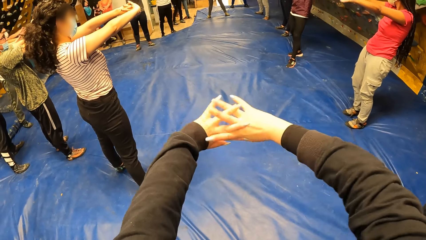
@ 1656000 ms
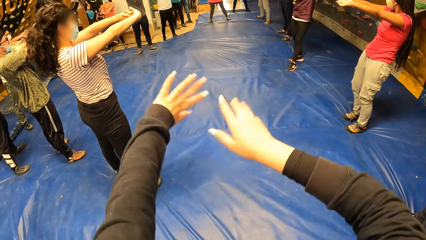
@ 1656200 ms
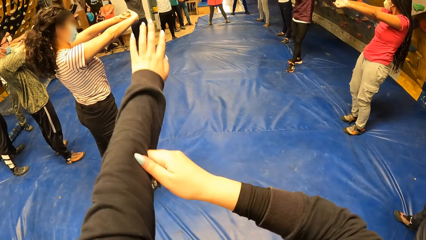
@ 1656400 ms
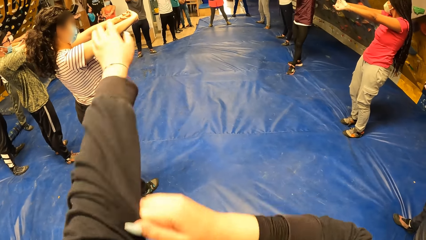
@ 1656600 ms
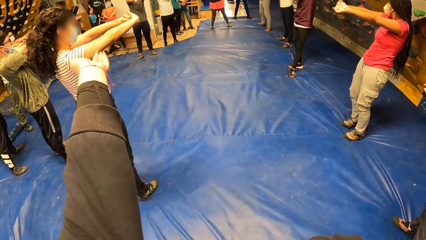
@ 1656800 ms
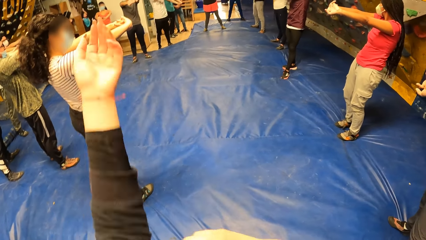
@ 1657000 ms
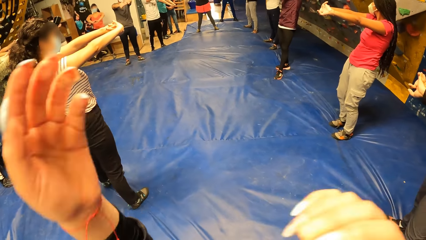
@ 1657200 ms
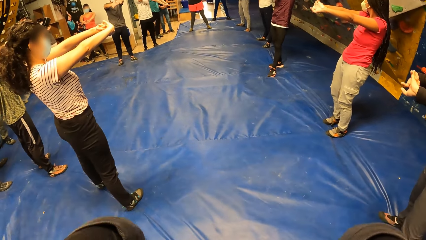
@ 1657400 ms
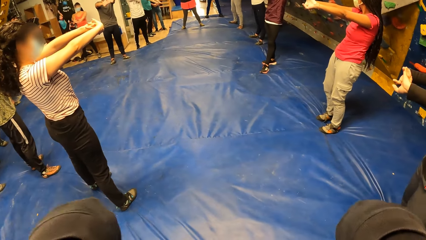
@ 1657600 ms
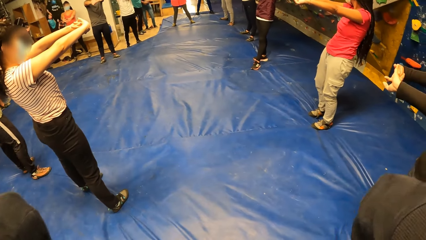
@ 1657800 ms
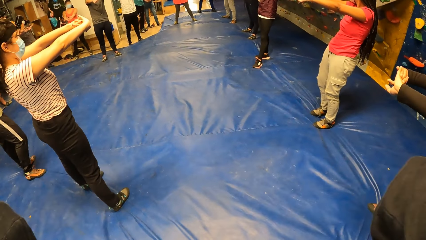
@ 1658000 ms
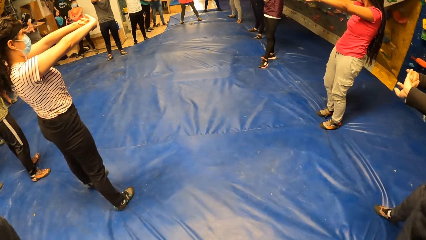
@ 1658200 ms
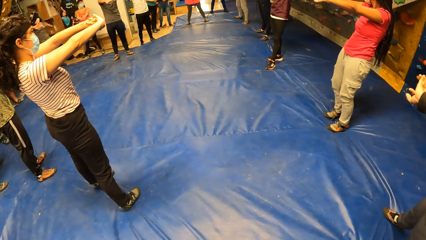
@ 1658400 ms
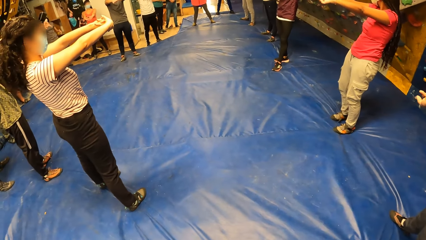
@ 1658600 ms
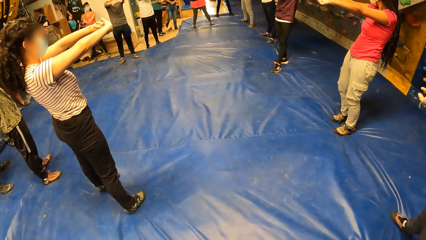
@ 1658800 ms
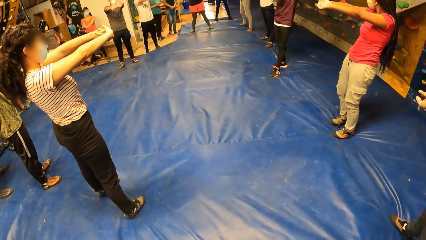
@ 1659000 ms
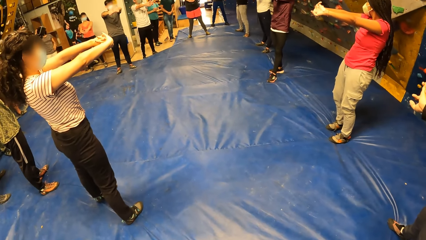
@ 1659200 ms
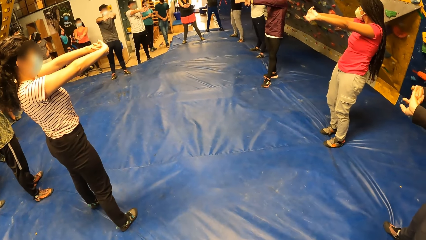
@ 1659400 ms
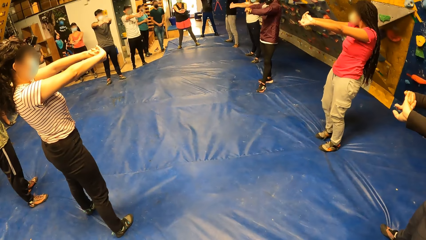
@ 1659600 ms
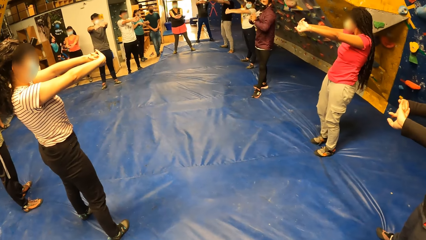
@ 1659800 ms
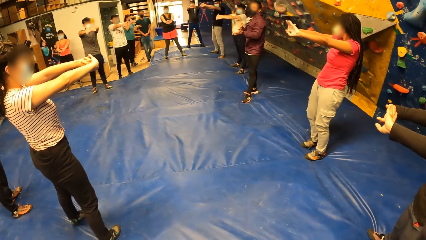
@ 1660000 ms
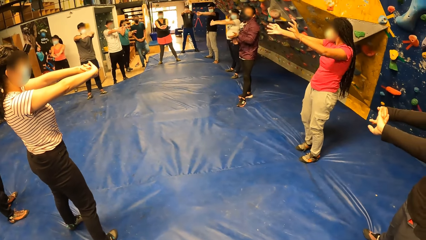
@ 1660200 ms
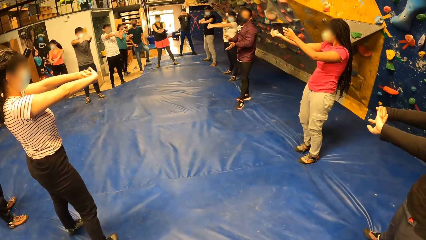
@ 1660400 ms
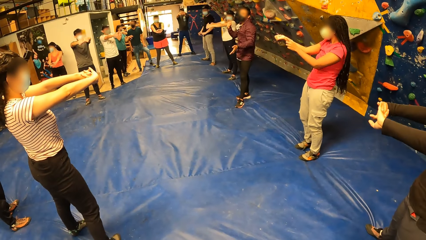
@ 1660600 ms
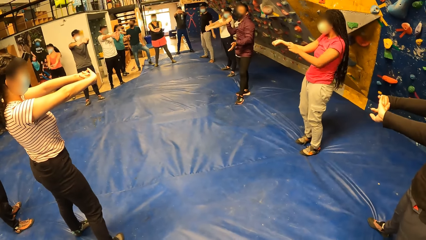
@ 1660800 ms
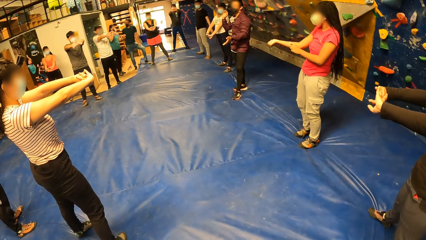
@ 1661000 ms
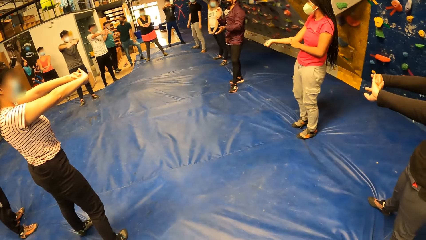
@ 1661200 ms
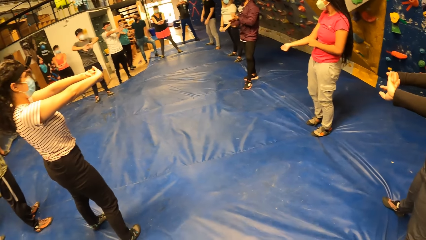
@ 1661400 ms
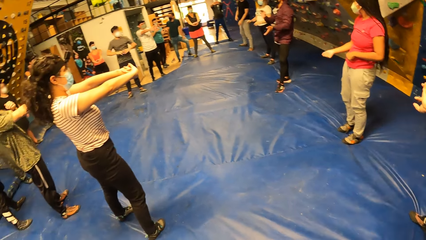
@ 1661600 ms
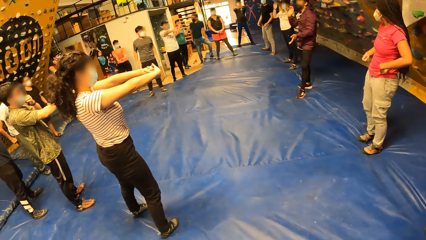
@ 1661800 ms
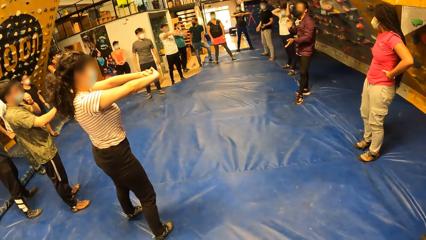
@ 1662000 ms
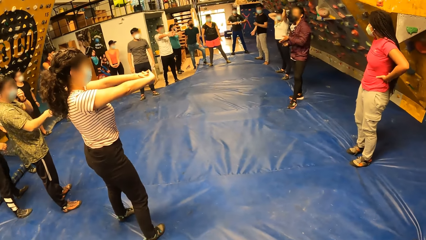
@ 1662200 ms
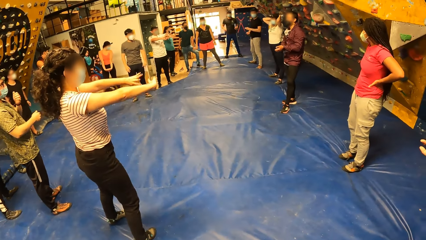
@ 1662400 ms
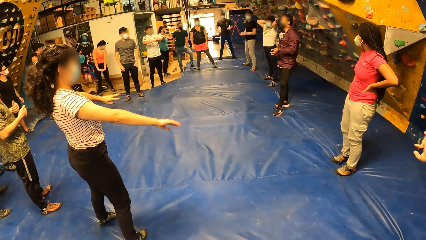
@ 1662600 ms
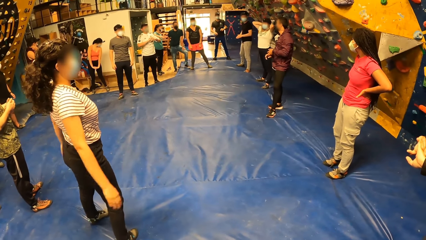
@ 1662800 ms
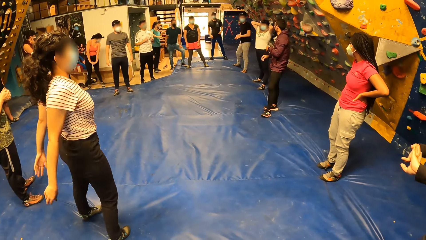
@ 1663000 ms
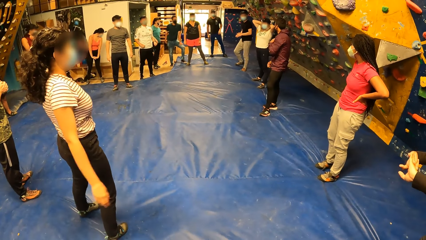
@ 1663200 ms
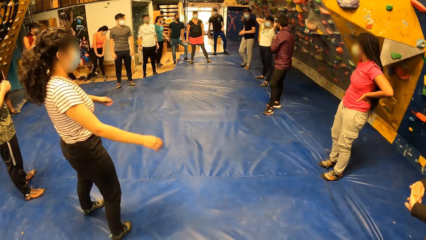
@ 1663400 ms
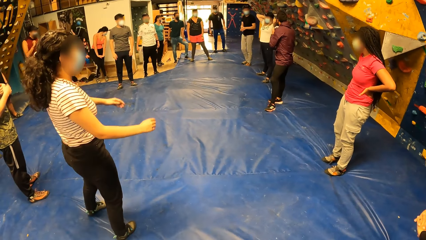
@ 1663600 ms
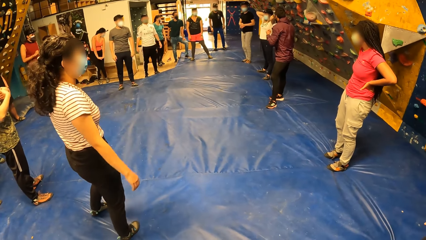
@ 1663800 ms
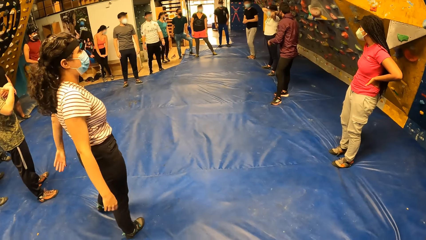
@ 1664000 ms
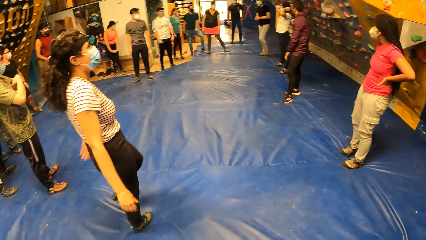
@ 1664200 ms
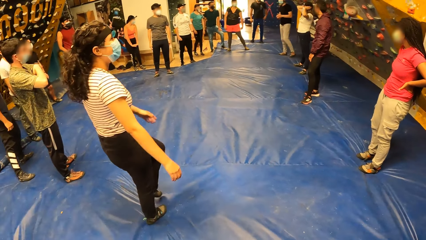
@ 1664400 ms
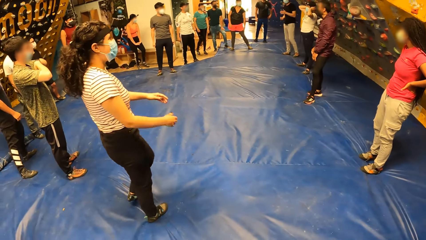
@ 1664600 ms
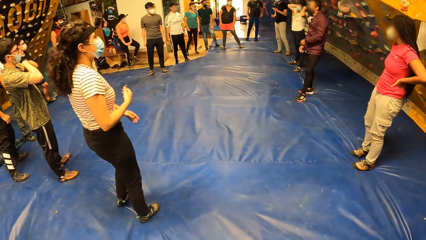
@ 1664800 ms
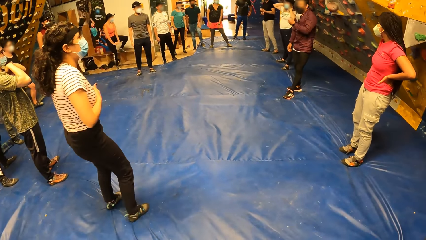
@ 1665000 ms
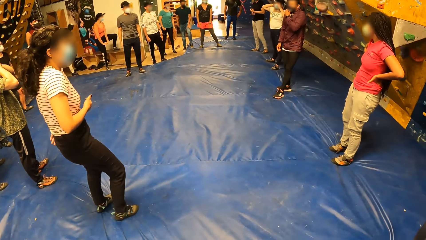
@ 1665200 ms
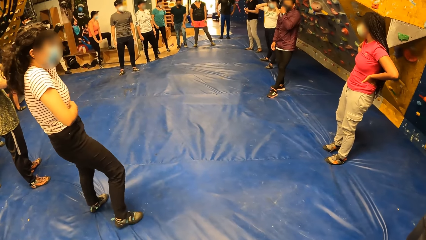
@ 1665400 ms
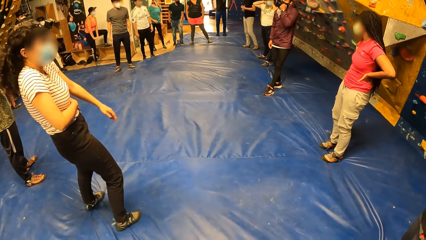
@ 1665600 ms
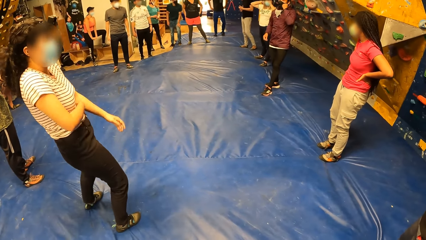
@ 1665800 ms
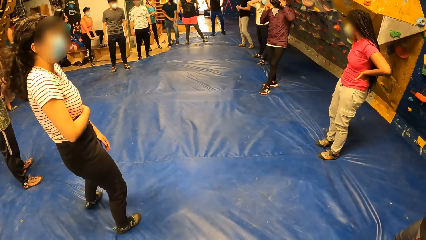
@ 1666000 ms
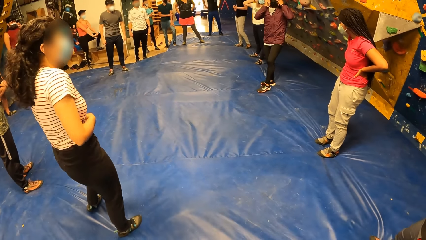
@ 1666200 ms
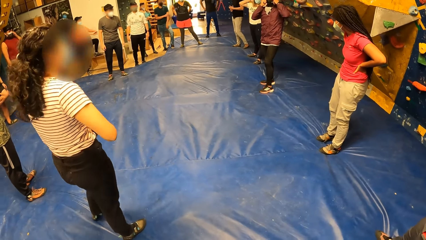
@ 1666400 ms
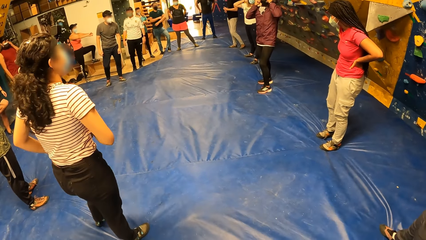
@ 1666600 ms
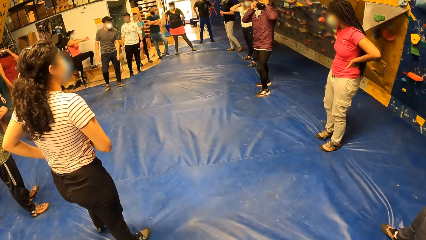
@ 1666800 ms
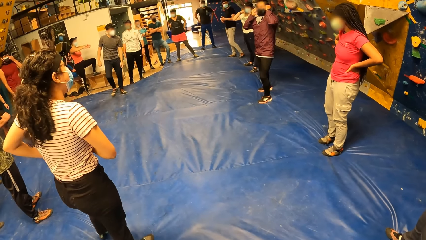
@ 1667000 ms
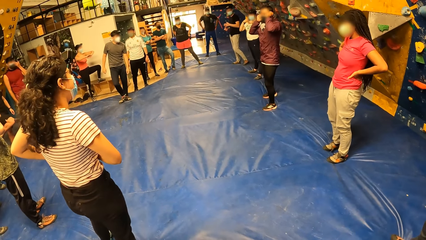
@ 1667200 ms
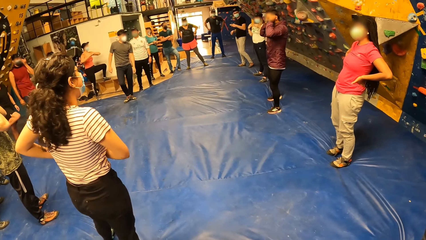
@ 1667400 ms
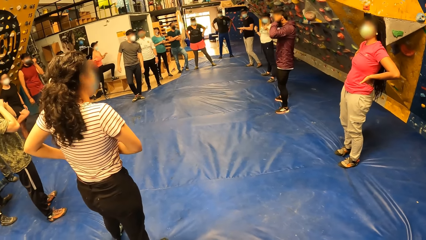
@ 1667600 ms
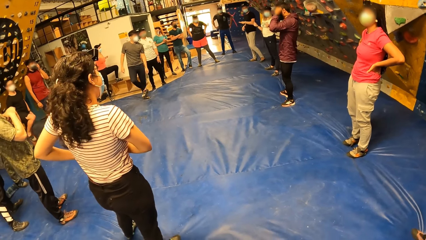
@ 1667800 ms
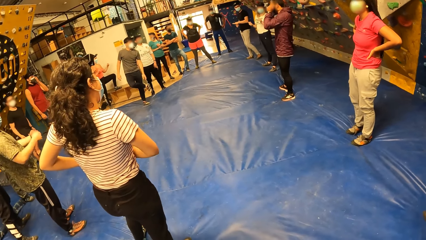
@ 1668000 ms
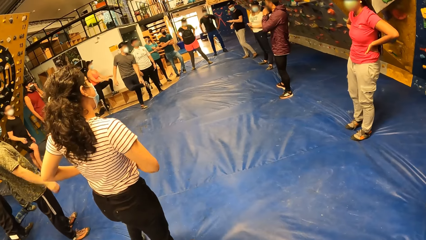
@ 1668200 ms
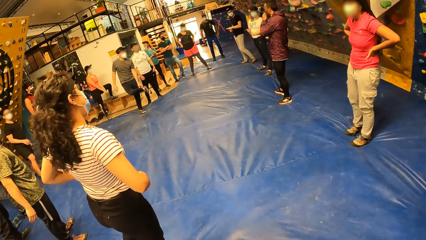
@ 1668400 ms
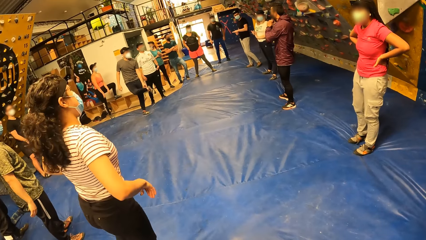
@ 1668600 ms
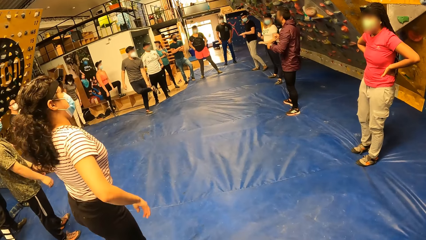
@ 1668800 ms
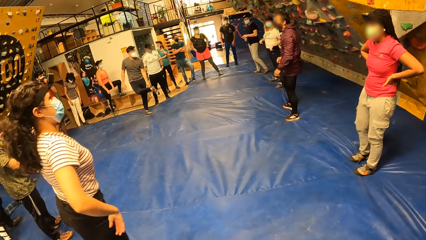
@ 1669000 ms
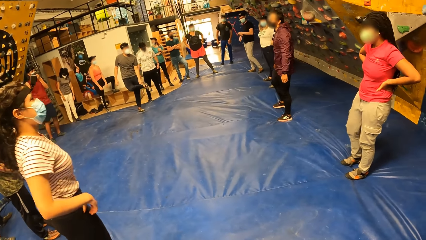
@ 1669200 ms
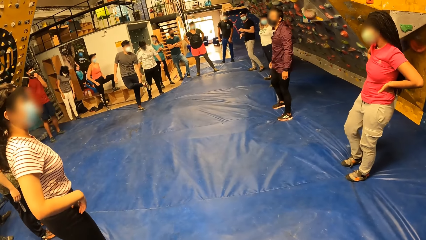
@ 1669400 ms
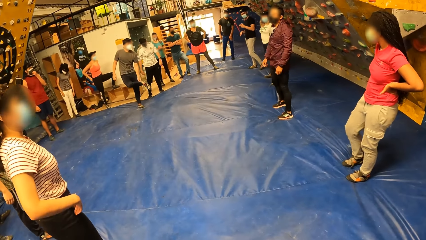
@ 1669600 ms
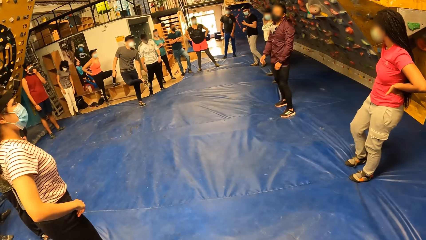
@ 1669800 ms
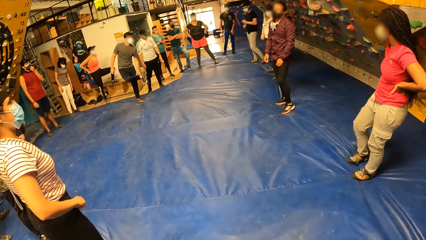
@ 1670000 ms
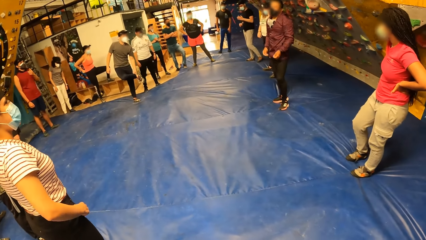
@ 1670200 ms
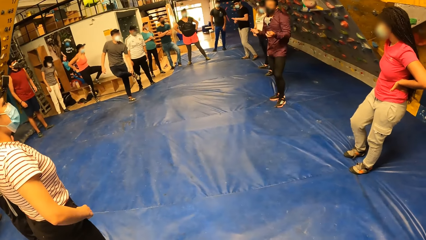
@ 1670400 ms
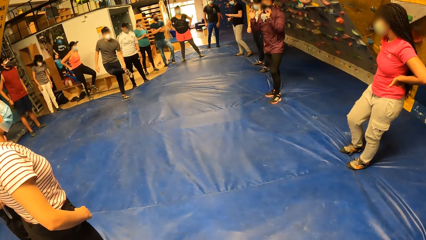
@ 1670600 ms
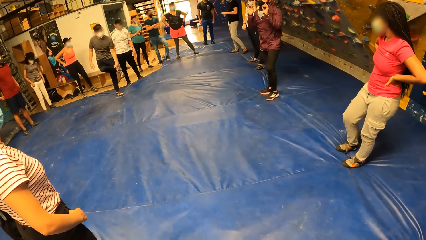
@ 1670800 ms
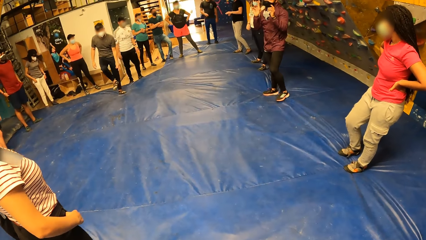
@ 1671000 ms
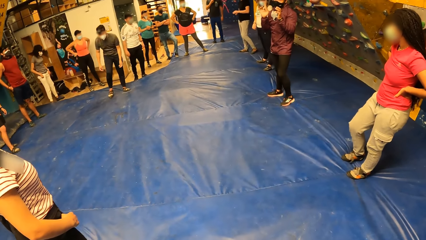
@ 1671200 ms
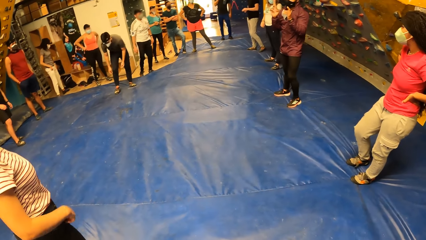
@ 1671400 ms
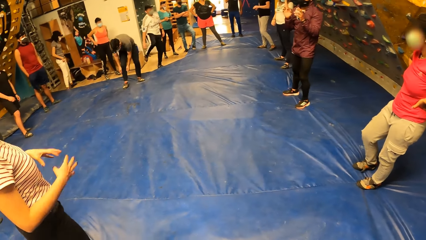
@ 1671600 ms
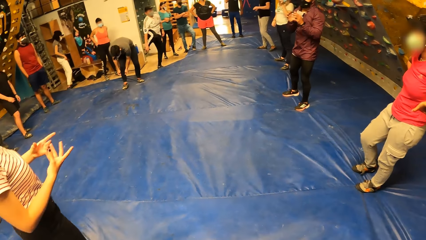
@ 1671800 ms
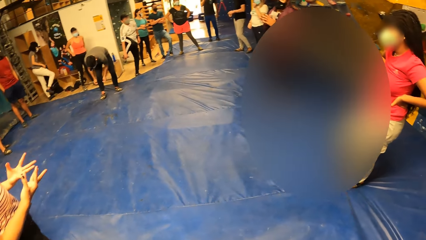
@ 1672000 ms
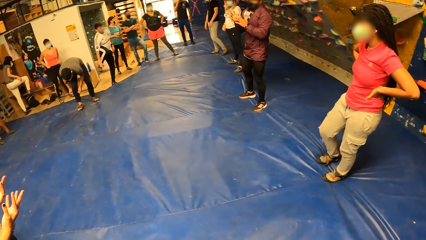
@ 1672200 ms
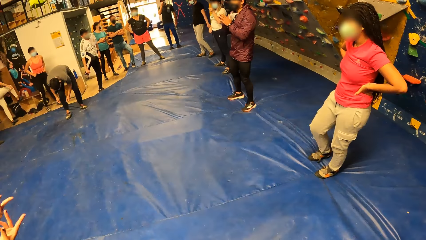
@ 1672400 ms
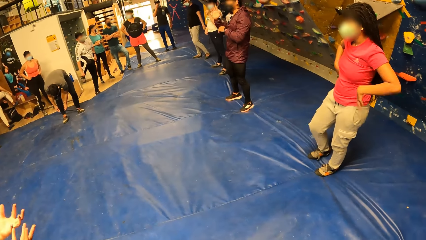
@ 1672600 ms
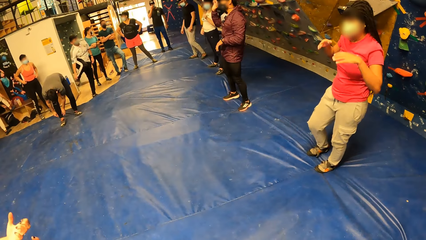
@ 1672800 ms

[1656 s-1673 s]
The camera wearer adjusts a sweater with her right hand. She adjusts her hair with both hands. She stands.
